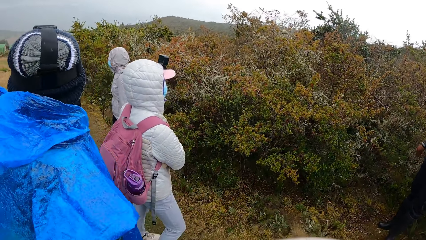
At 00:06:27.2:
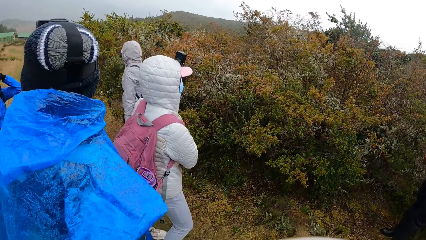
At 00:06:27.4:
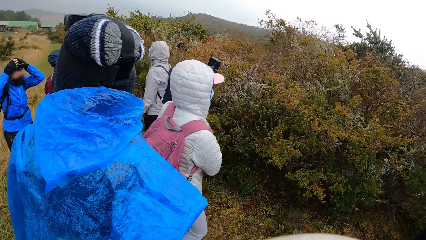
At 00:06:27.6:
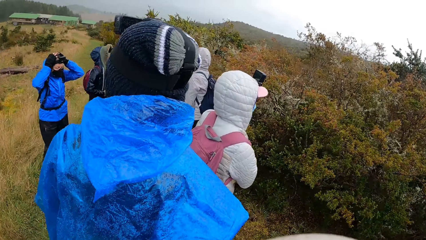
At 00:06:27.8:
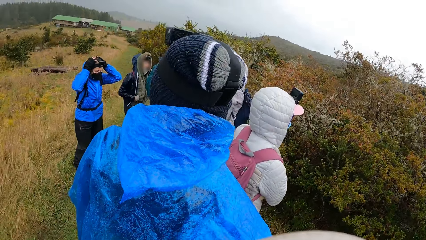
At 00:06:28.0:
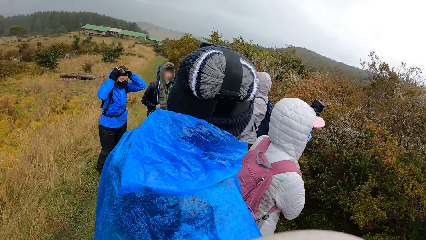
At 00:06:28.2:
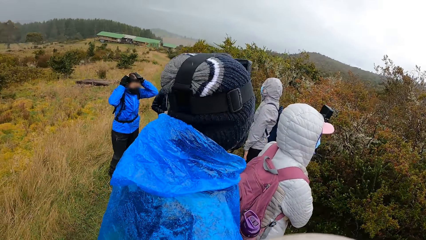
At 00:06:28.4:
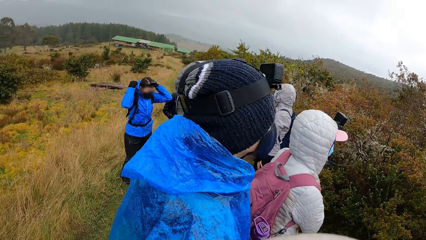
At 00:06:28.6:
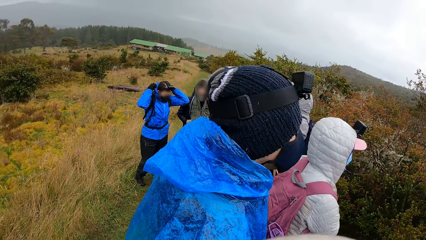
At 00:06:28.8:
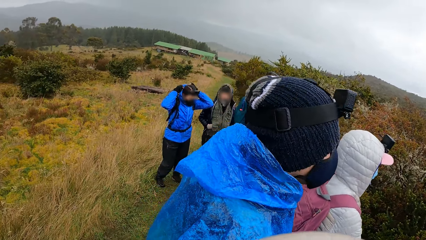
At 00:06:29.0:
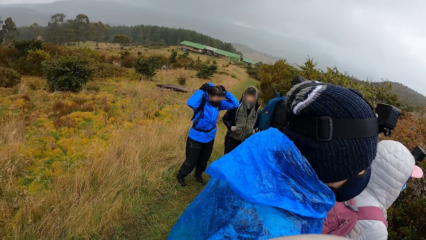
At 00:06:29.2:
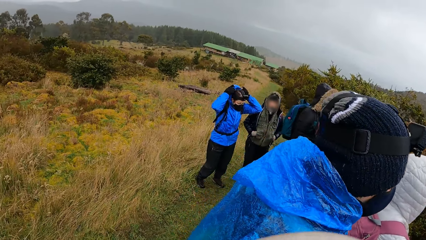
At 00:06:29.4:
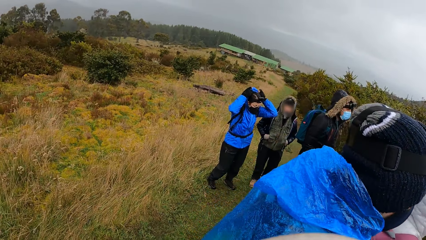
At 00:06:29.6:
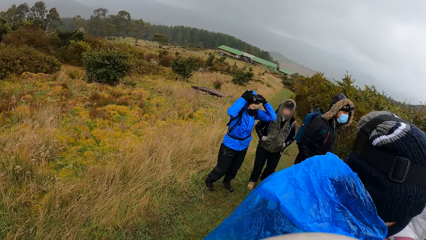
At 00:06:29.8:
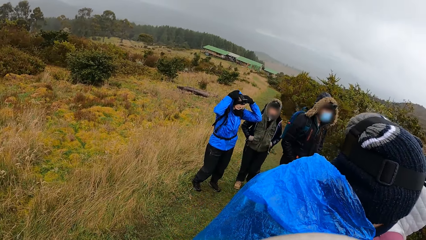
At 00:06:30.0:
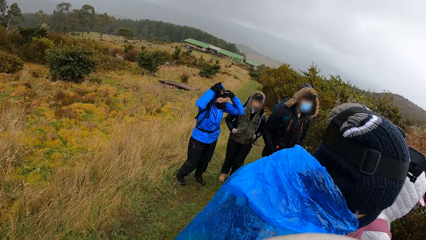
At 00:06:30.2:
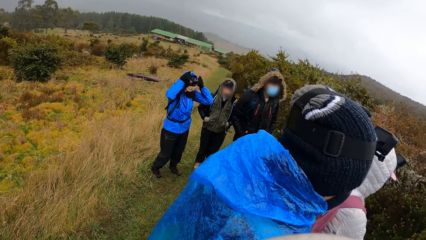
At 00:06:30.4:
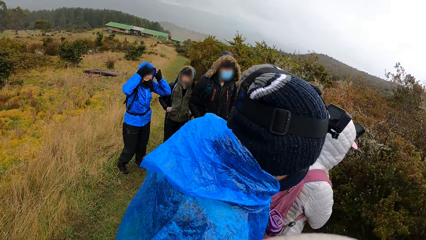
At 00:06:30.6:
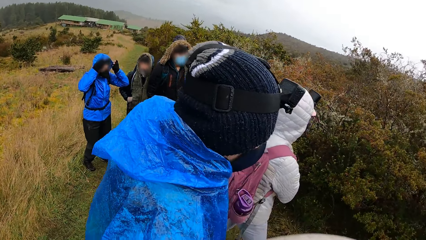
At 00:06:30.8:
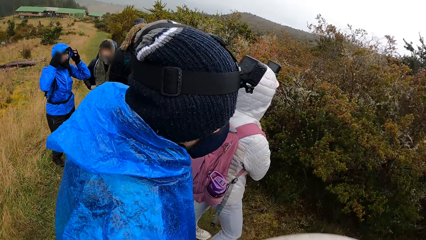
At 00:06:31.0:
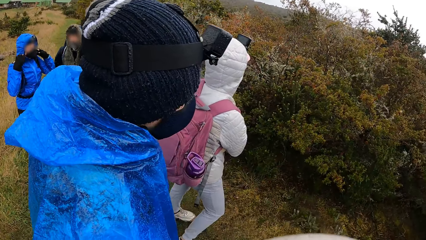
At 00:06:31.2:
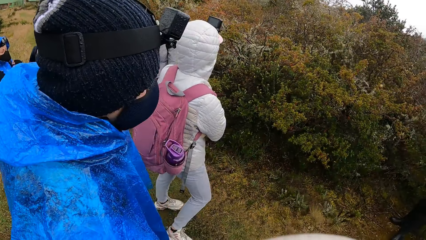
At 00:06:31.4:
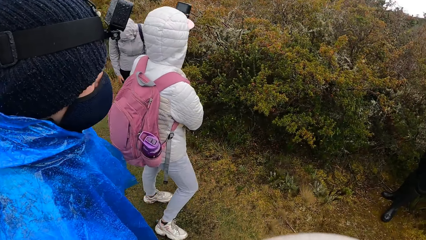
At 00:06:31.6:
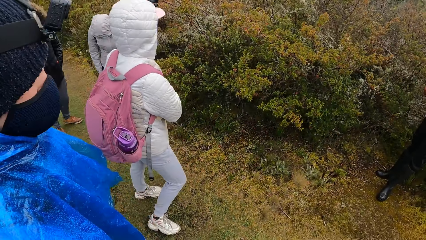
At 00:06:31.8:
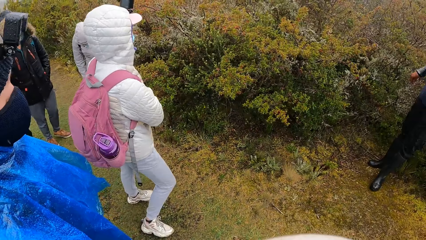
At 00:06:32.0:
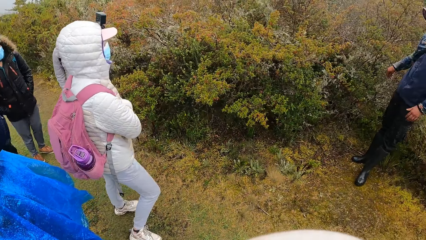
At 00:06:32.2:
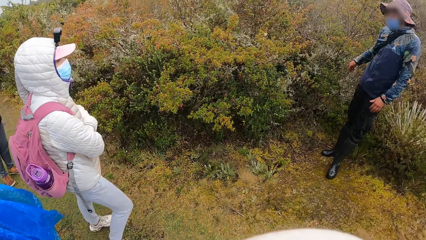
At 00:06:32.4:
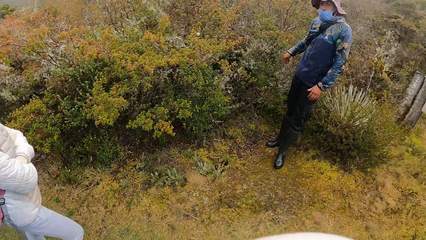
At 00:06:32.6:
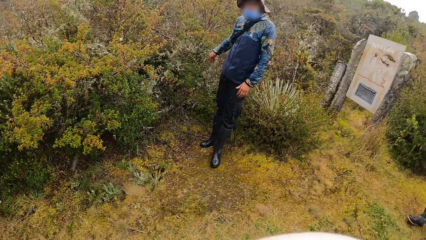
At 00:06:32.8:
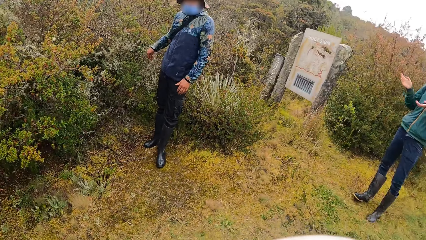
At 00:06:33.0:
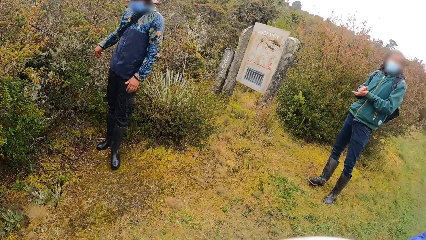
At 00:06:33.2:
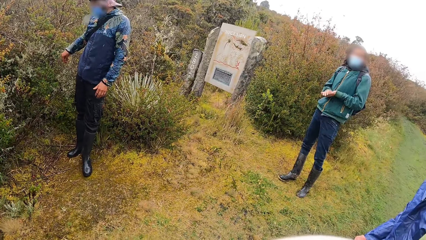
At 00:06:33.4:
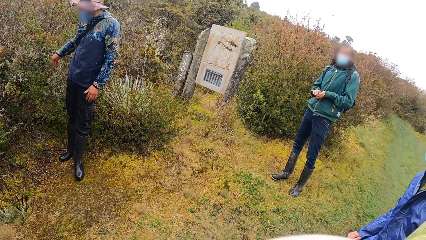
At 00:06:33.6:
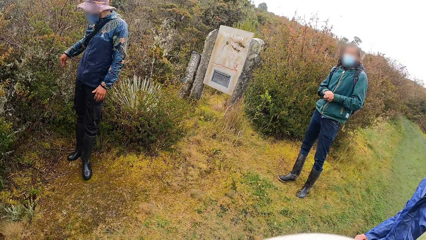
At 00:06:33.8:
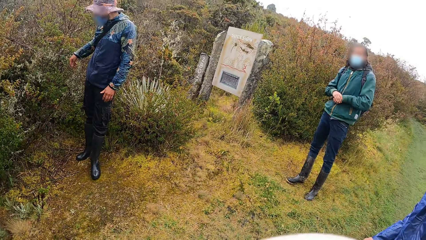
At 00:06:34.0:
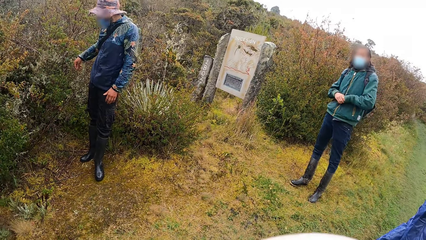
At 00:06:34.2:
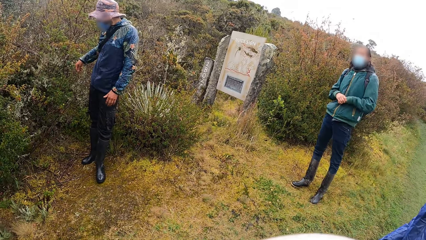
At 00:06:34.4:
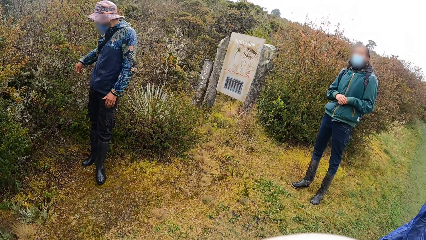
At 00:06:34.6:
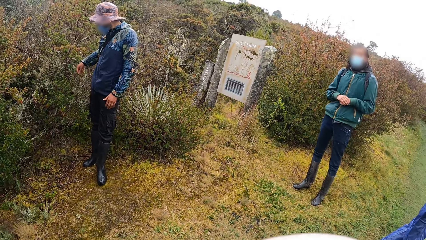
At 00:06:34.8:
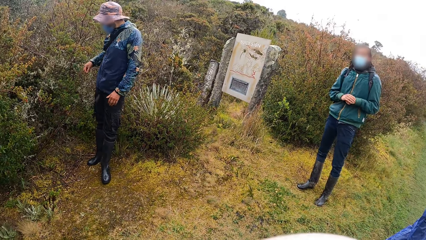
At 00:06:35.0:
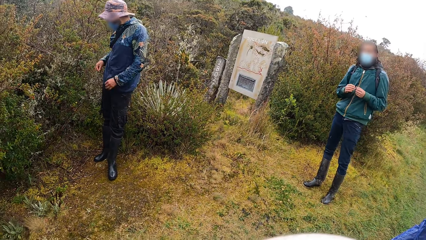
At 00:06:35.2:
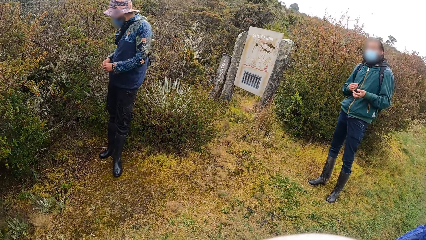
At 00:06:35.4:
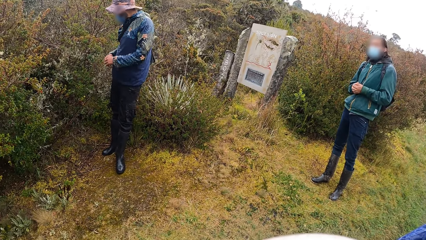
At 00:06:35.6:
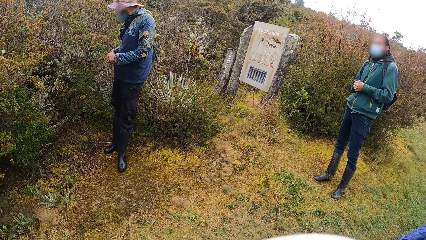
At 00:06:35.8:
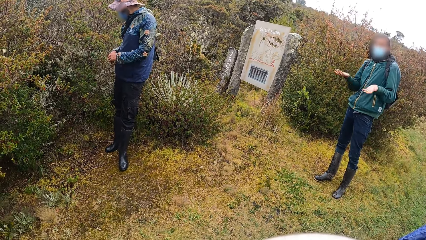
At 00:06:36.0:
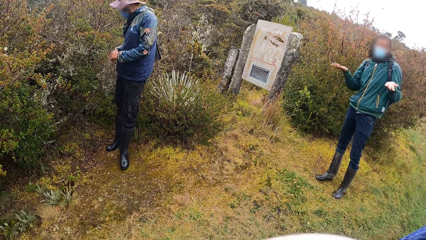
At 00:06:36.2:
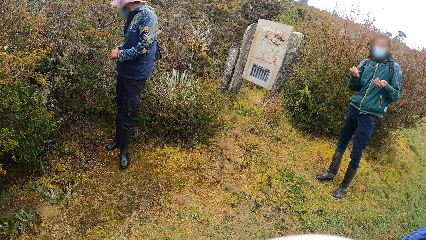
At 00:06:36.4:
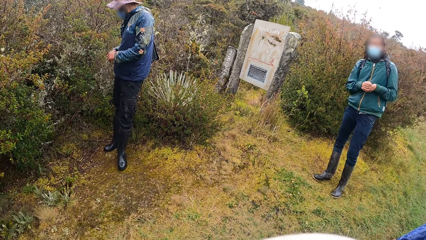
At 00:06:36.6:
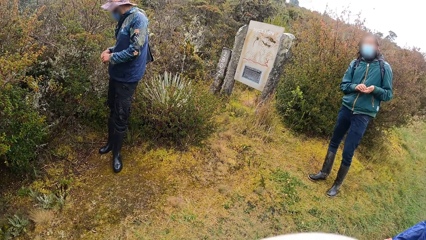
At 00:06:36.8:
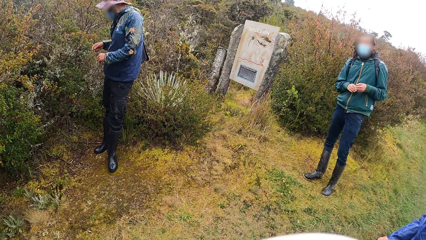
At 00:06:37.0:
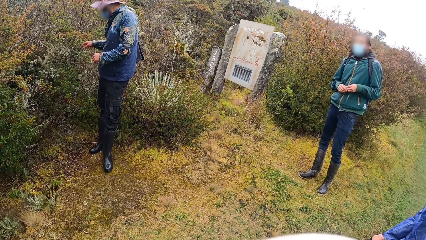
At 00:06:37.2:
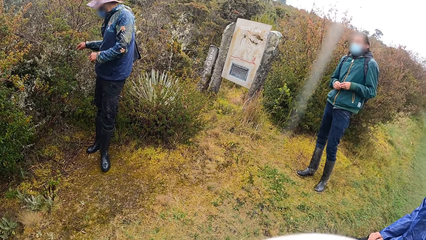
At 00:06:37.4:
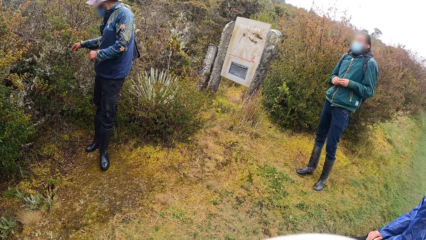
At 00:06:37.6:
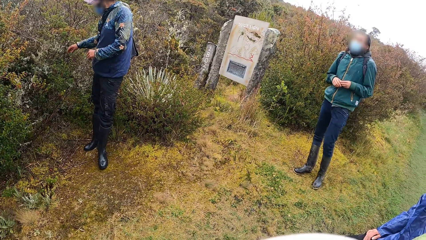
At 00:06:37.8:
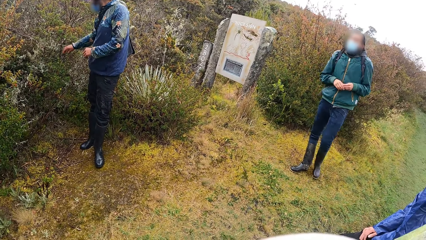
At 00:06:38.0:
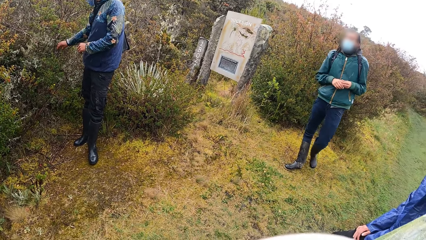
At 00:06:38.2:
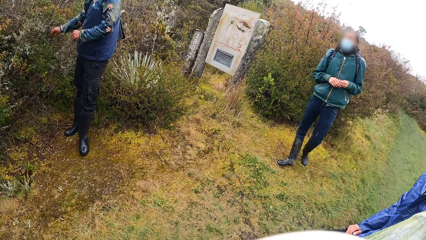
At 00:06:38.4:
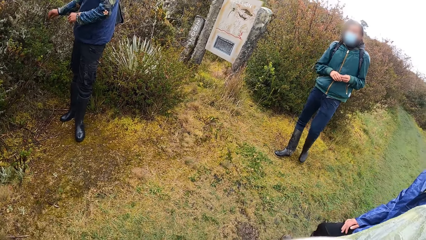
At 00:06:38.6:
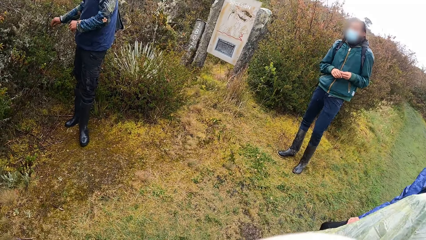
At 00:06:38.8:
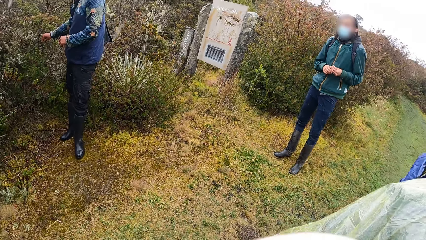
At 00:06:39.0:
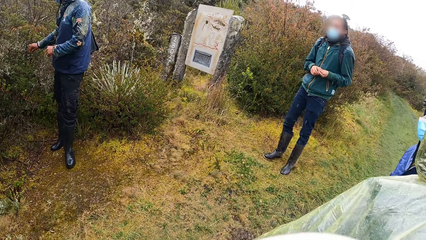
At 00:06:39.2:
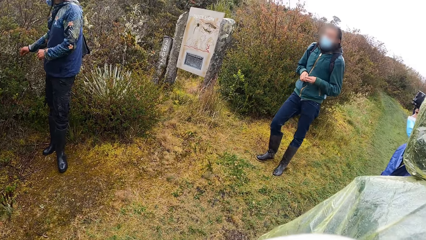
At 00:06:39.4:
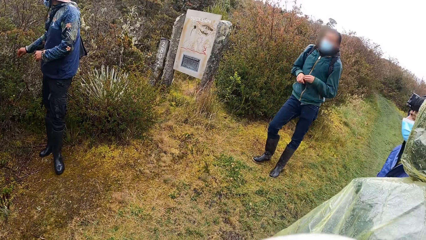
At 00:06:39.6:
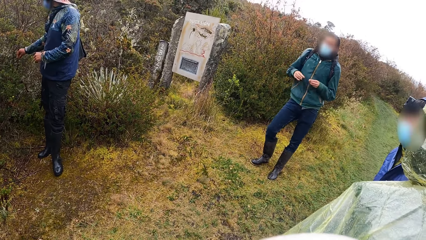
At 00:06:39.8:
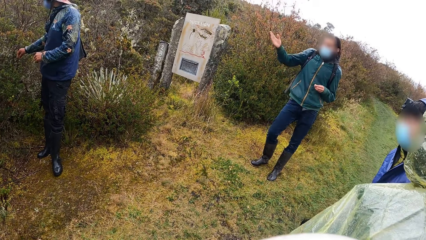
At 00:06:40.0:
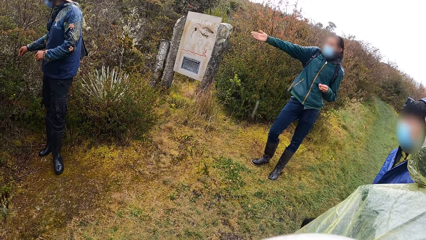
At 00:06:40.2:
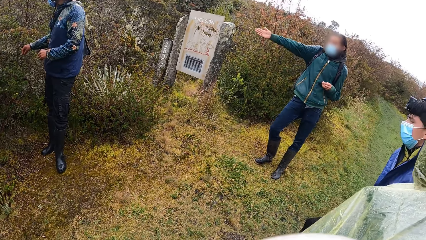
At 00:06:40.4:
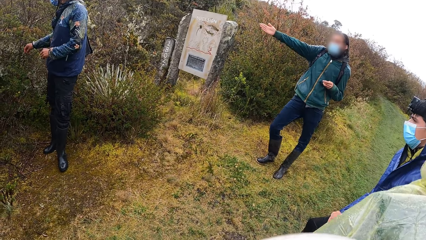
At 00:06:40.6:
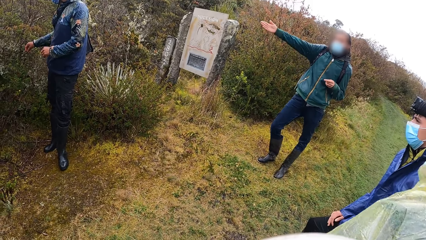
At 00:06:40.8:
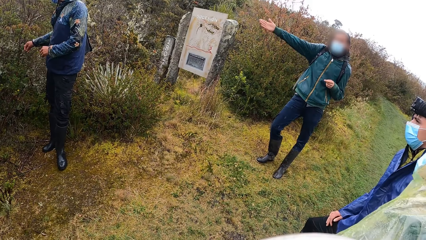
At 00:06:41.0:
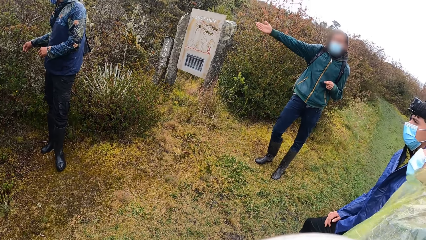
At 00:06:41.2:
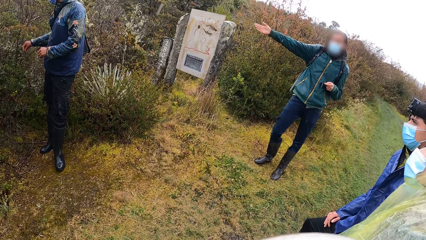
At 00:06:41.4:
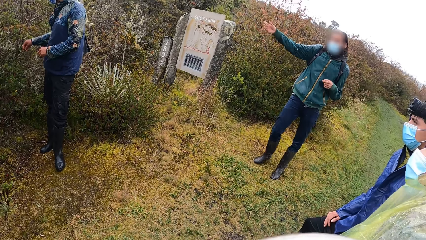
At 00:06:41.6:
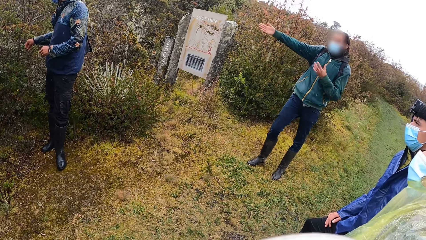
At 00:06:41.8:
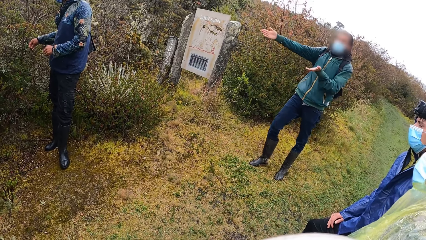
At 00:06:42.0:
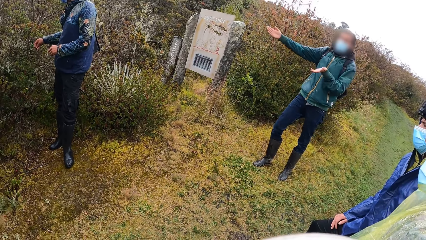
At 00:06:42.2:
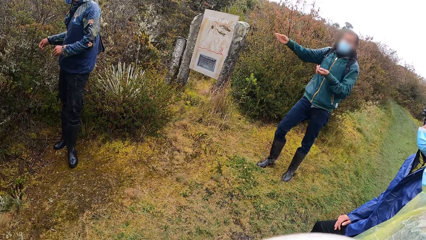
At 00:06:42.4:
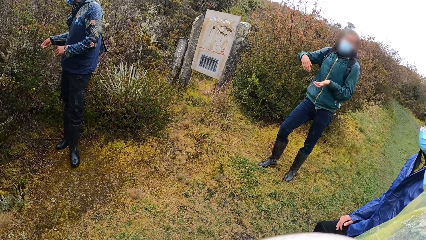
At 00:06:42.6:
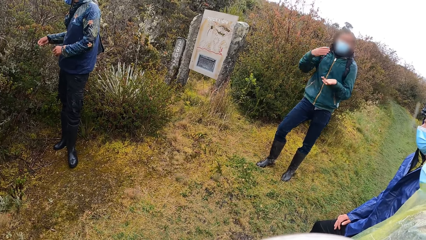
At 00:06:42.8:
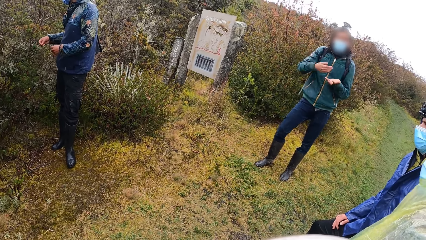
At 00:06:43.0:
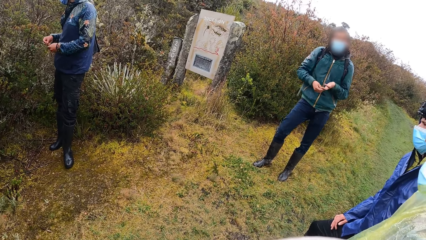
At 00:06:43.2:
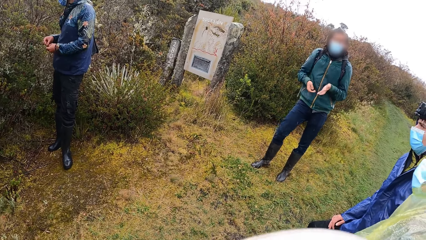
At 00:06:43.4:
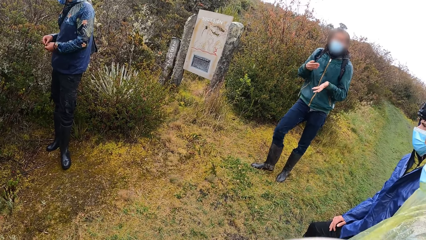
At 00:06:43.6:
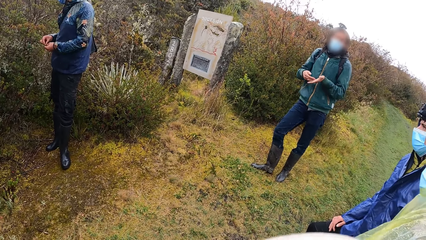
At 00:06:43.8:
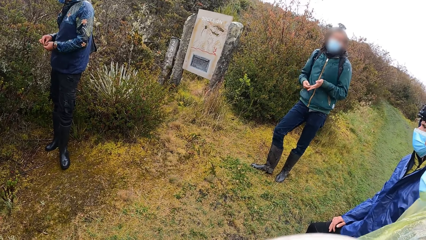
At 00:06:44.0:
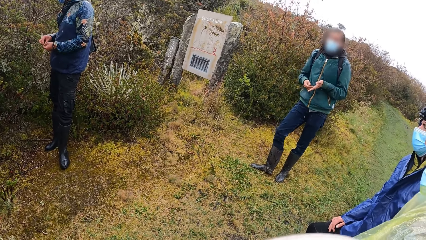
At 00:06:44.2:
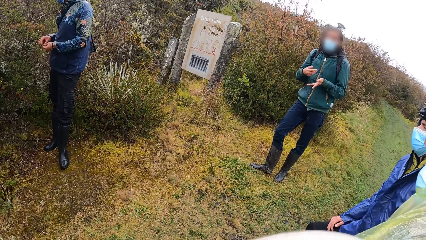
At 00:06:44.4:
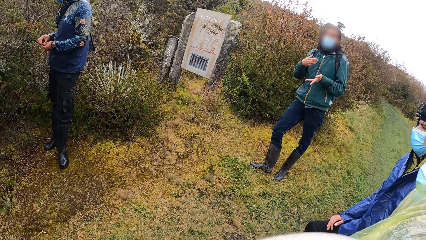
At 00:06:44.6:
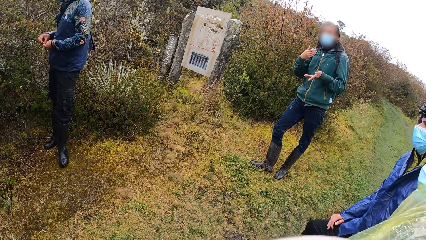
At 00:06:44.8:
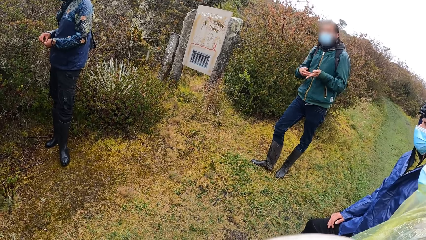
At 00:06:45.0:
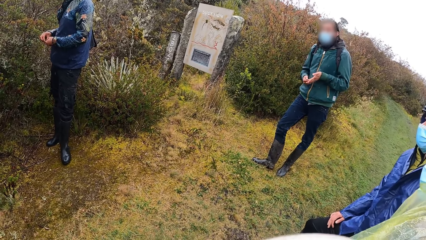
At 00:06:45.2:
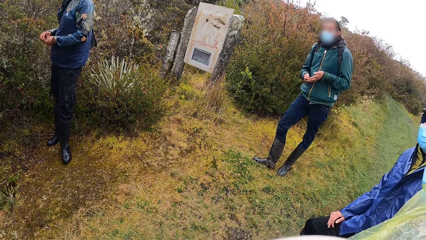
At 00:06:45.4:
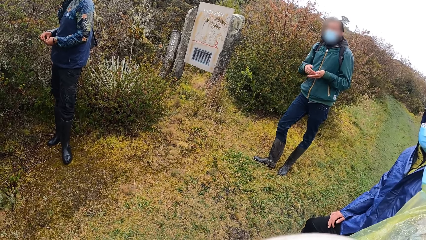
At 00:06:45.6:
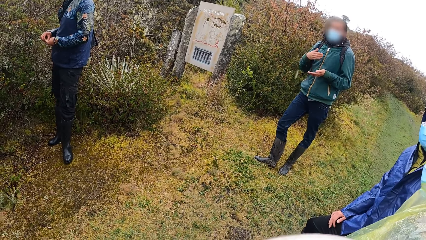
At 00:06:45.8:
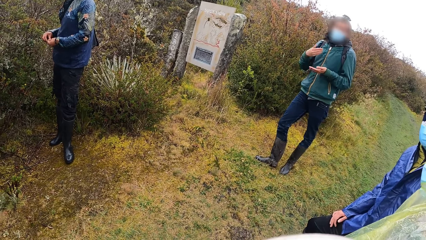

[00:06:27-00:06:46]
A man looks around. Another man looks around. A third man looks around. A fourth man looks around. The camera wearer looks around. A fifth man moves the hands. A sixth man touches a plant and removes some leaves from the plant with his right hand. The fifth man demonstrates with the hands. The sixth man puts the leaves on his left hand with his right hand.
